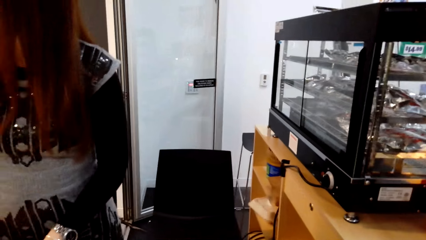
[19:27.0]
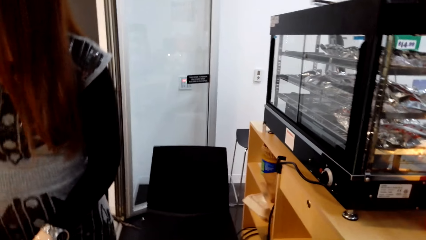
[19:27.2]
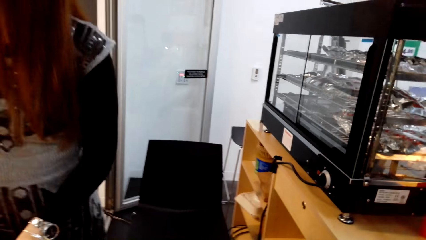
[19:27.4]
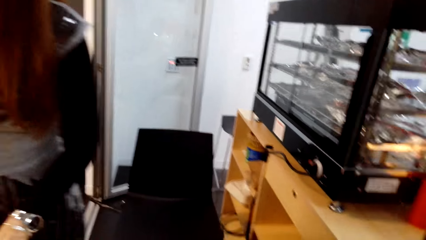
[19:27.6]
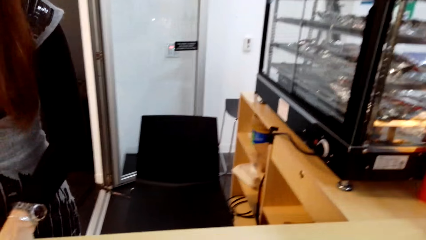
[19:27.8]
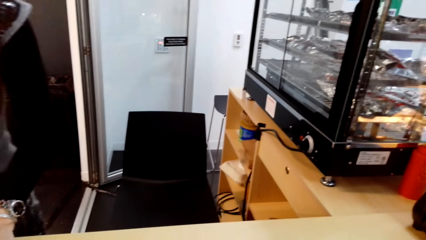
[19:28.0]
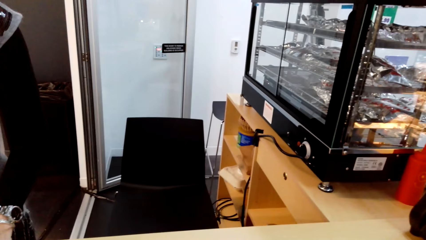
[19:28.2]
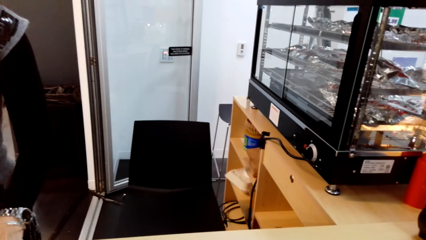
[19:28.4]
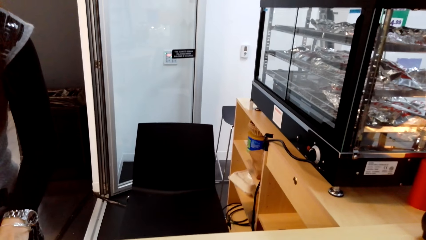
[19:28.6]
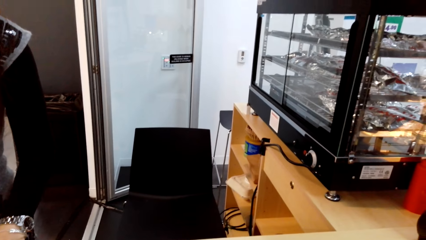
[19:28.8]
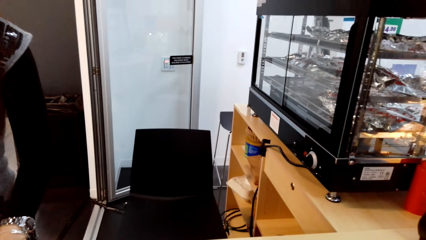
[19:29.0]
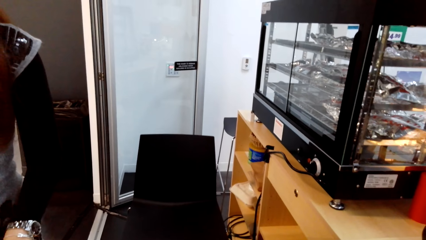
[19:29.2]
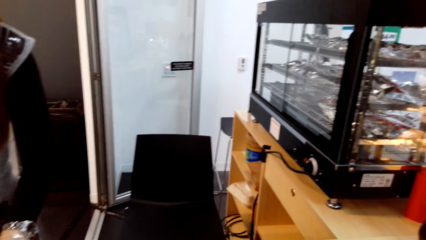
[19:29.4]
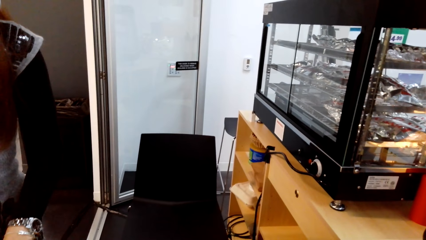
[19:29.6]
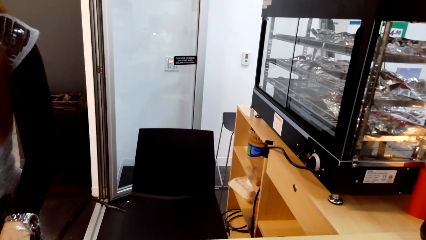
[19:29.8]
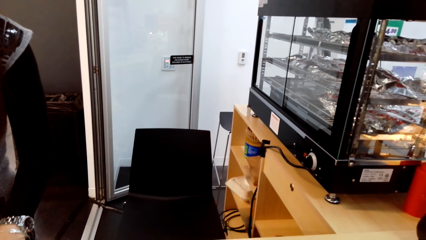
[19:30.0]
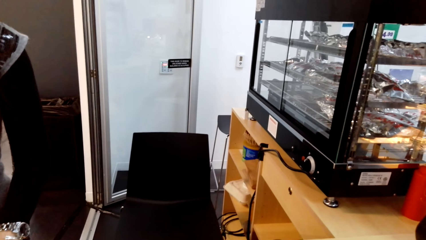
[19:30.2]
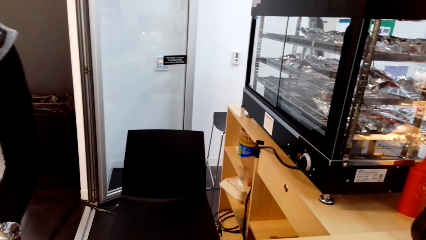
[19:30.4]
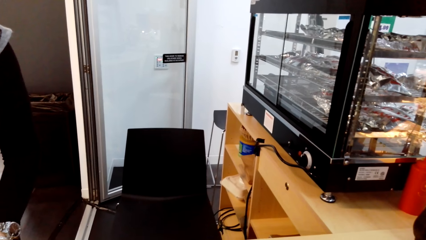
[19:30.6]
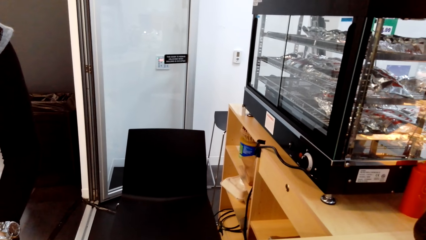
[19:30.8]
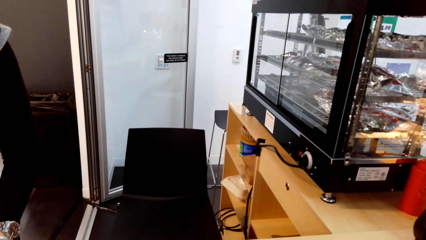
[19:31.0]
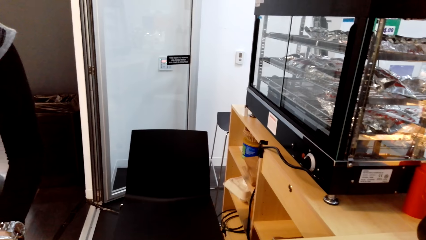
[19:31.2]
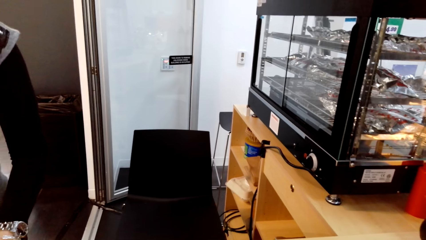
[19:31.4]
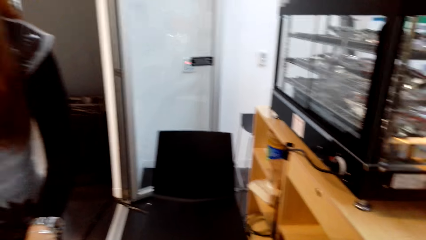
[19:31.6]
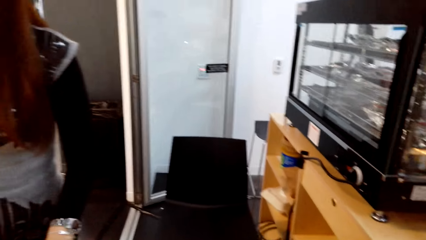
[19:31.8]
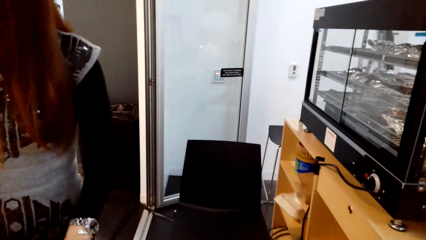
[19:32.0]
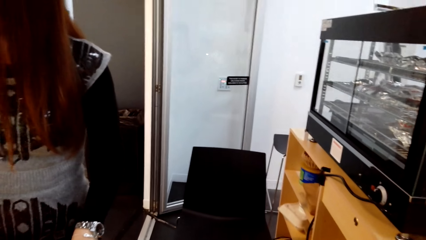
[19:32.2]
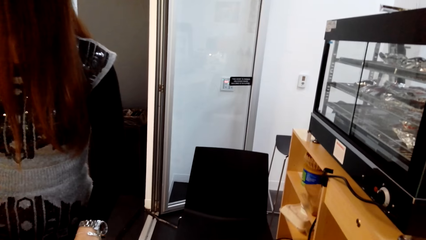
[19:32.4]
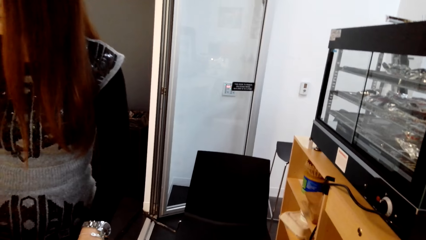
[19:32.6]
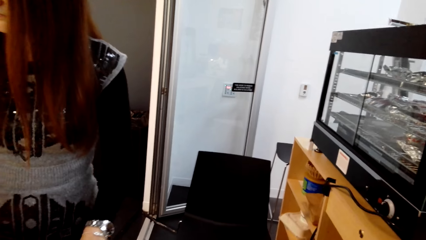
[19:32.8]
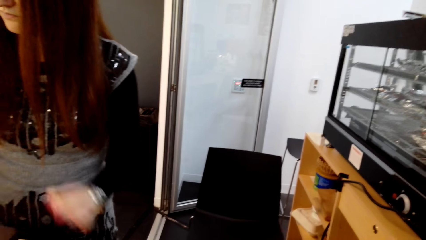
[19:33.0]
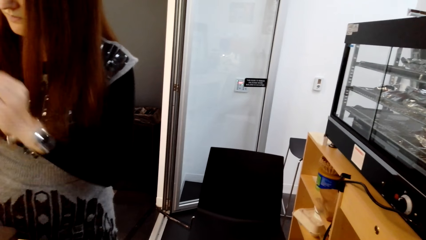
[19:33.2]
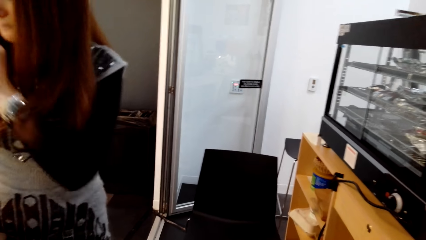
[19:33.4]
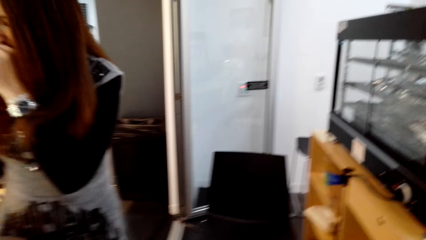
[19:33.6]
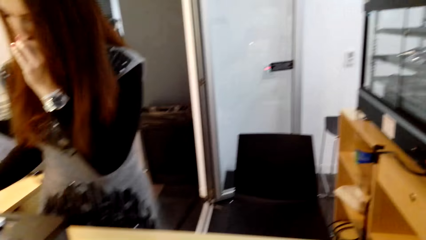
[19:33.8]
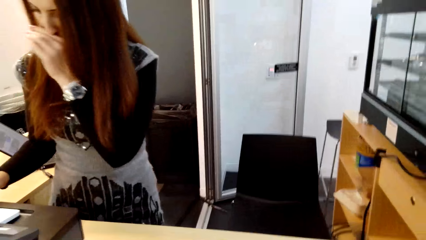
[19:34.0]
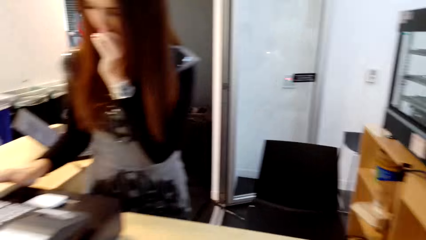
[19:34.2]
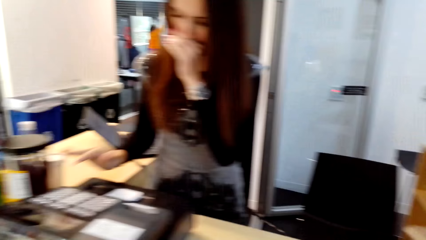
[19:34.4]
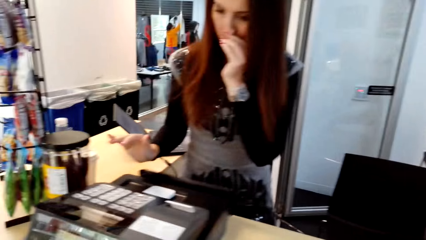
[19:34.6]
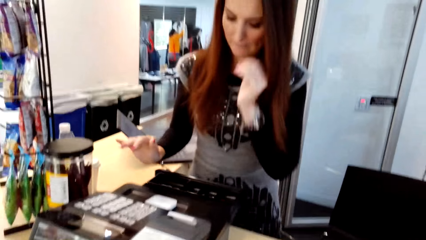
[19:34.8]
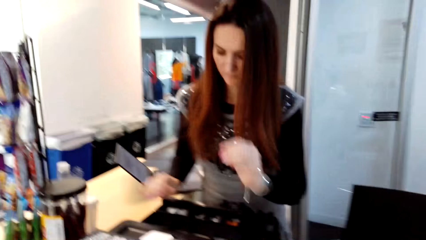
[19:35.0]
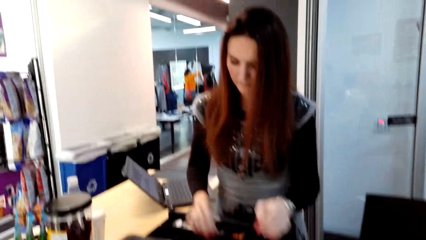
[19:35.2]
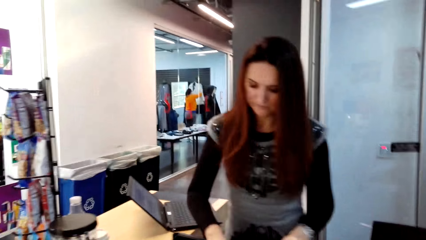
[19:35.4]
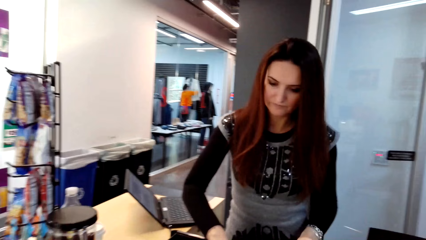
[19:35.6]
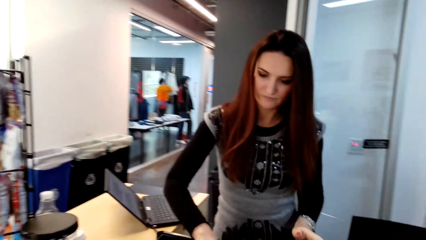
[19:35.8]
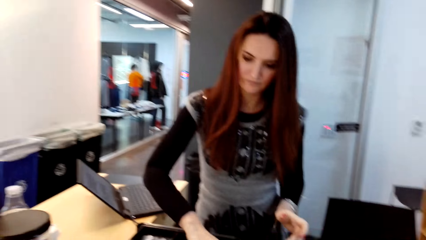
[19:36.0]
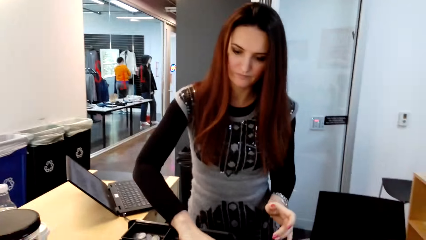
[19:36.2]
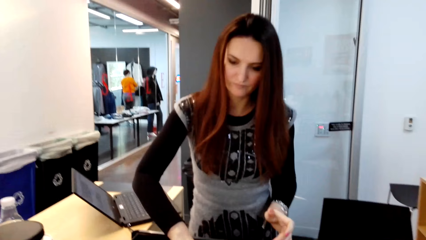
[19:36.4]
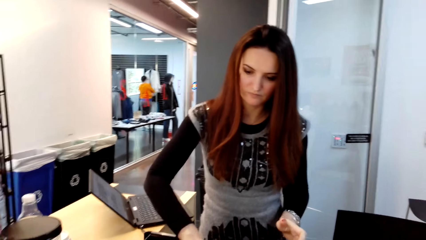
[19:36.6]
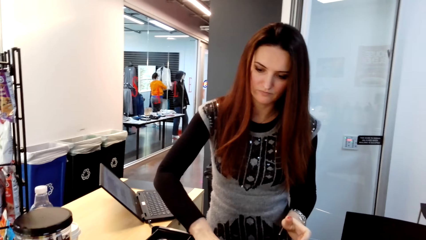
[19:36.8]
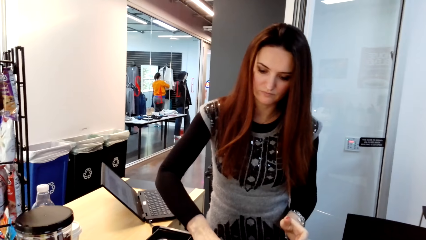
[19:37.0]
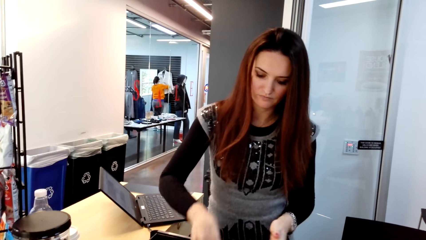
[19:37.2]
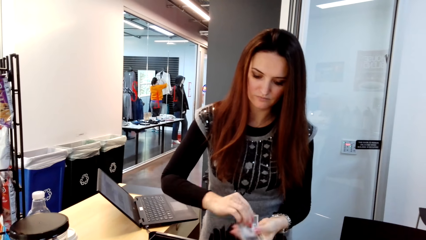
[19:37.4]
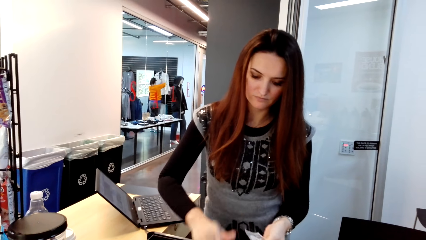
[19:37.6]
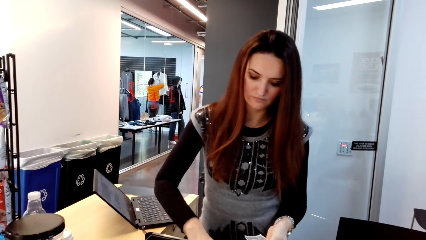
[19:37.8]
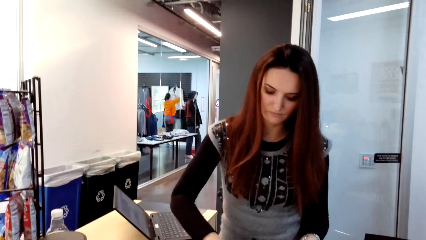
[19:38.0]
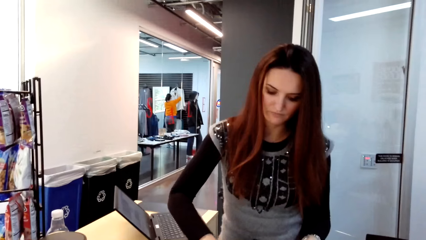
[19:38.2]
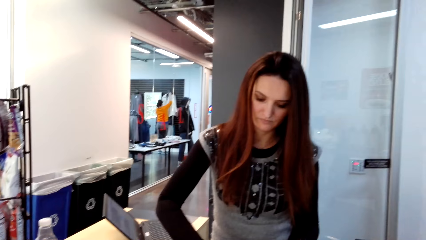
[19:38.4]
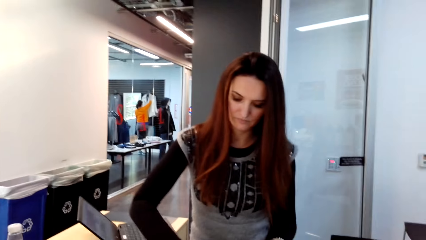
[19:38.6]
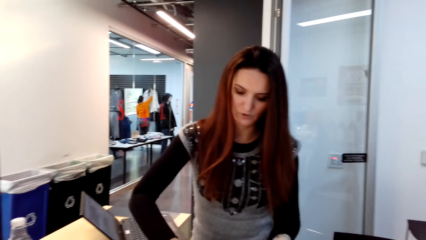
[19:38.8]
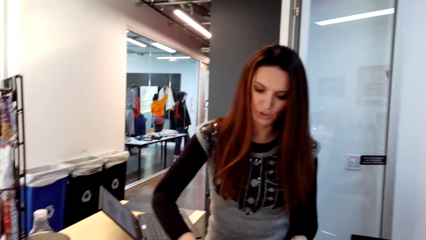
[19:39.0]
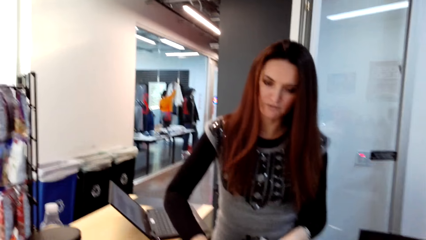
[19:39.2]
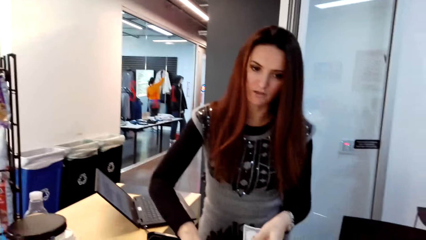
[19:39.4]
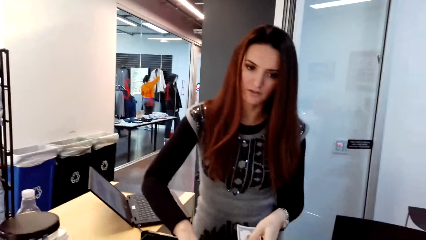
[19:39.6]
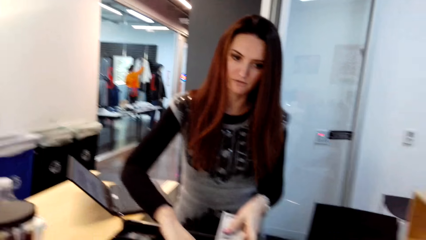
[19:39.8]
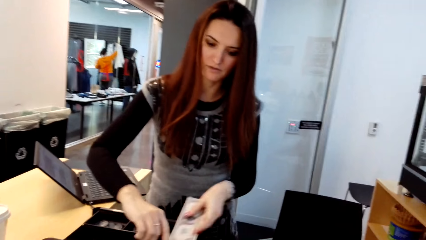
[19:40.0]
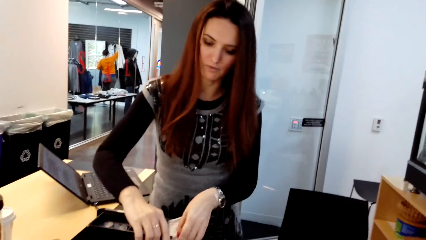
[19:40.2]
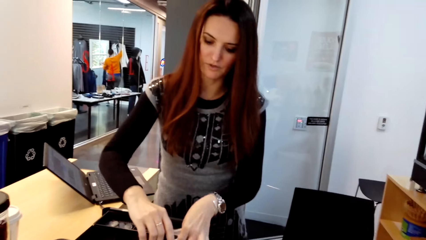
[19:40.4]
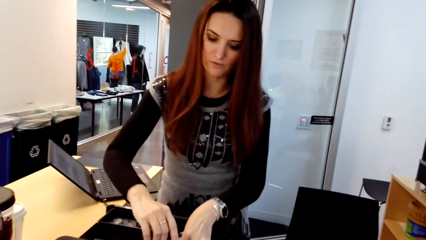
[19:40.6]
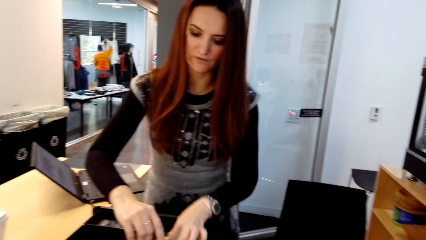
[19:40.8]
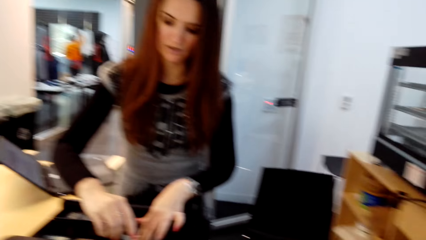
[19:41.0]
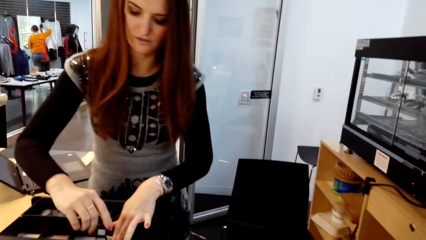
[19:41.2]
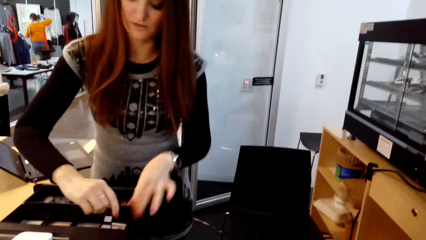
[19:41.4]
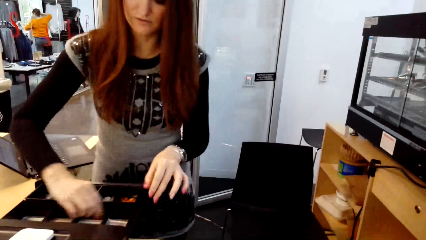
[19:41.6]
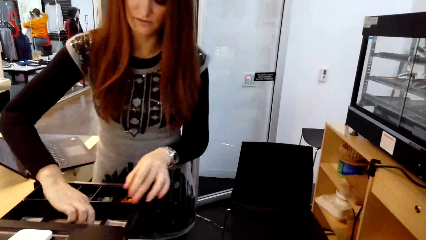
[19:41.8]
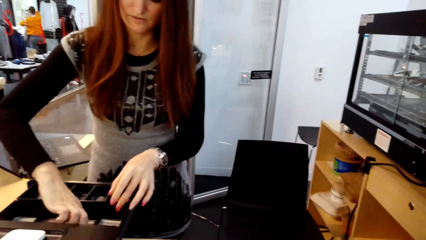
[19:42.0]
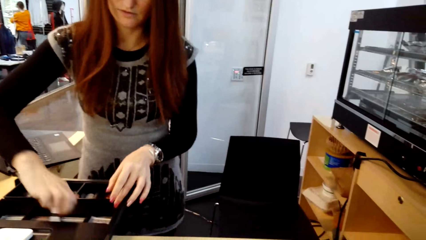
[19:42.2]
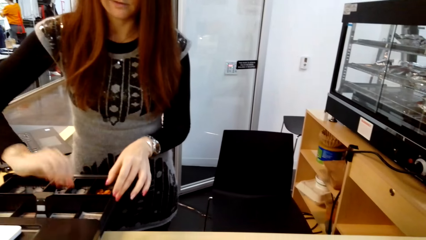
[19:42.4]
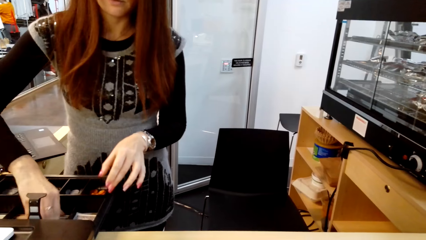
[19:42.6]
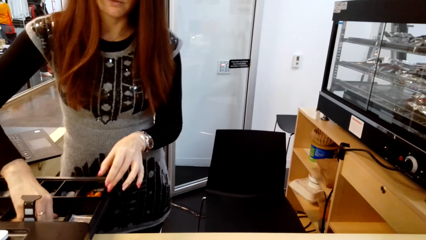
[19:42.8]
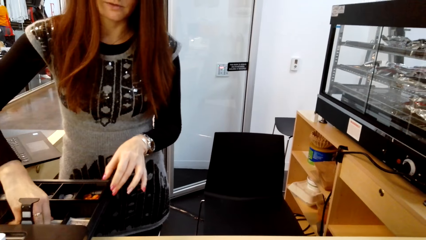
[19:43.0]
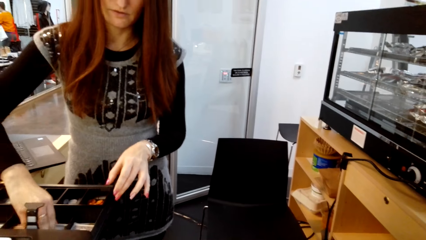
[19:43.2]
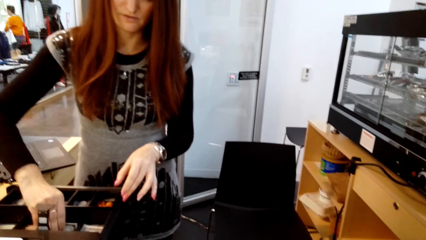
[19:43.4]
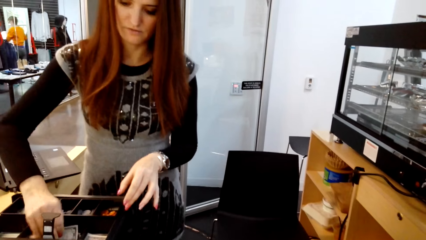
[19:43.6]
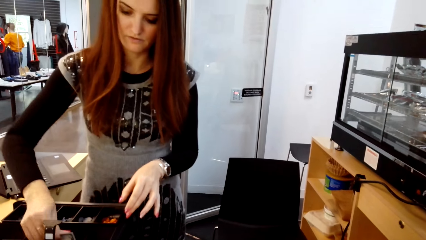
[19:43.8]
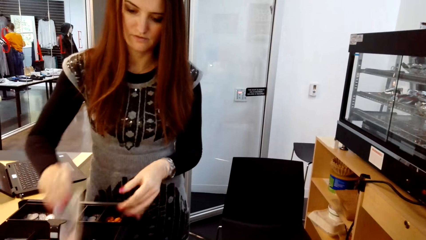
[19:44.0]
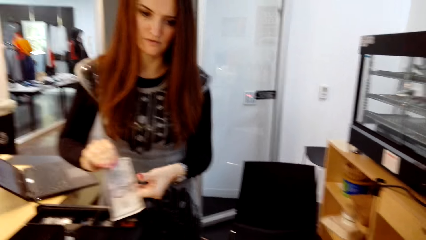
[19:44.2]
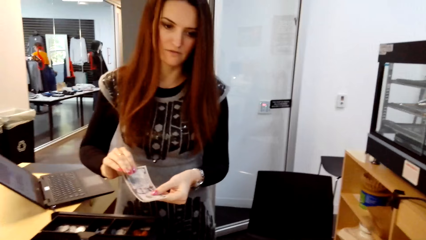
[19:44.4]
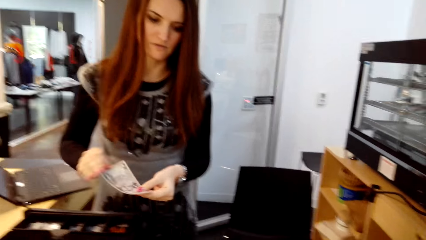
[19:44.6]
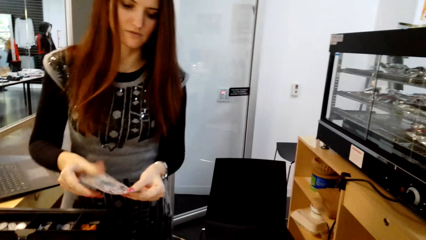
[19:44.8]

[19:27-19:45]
A man dials the machine. The man counts the money. The man picks money from the cash register.
